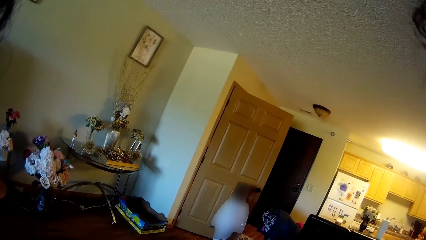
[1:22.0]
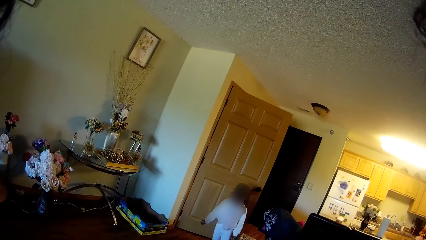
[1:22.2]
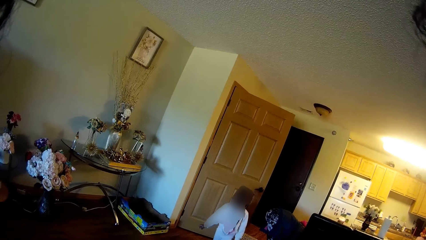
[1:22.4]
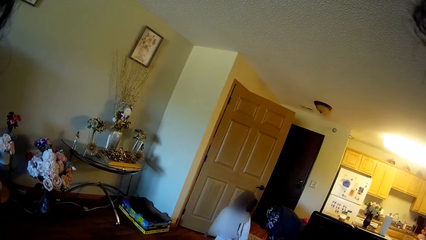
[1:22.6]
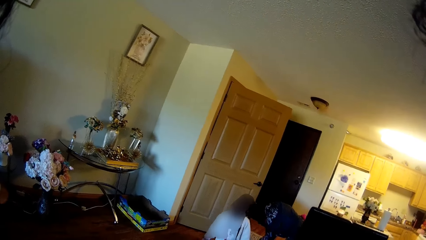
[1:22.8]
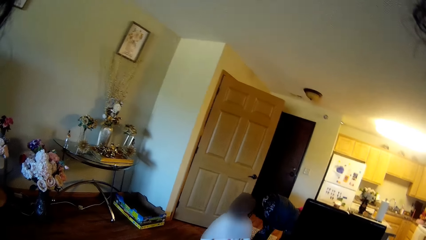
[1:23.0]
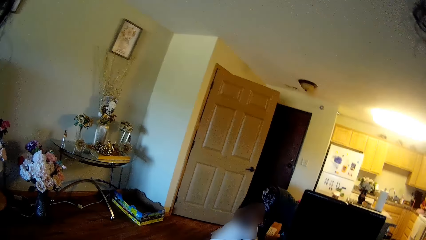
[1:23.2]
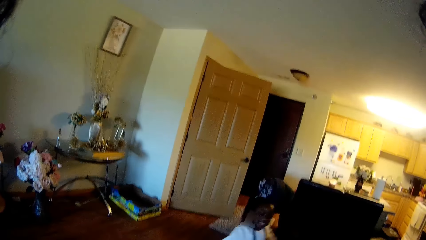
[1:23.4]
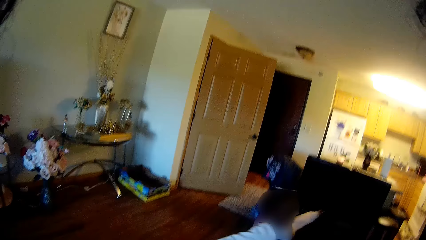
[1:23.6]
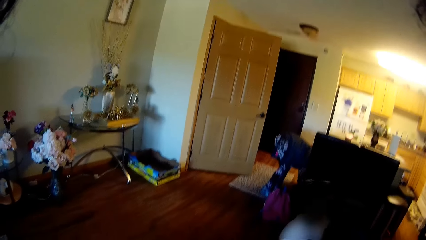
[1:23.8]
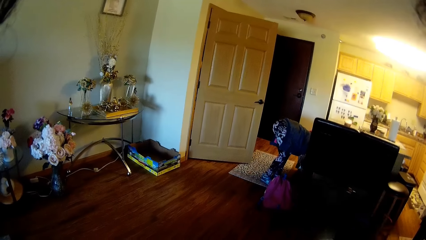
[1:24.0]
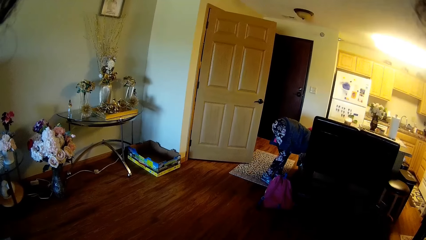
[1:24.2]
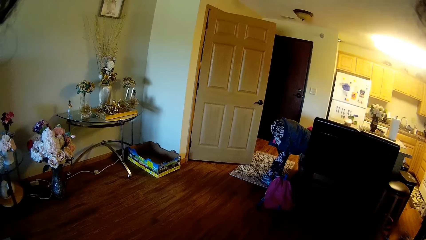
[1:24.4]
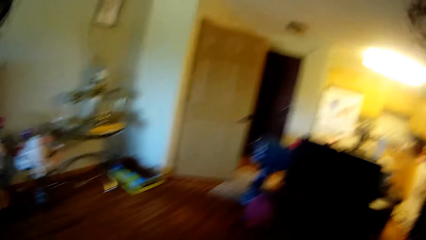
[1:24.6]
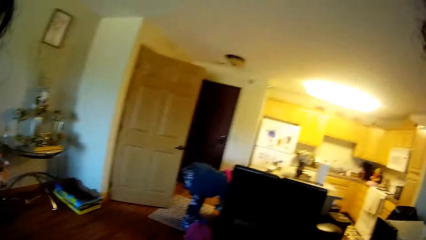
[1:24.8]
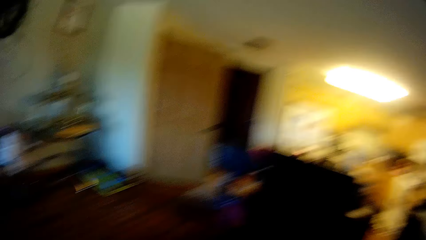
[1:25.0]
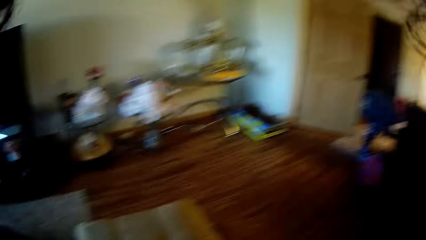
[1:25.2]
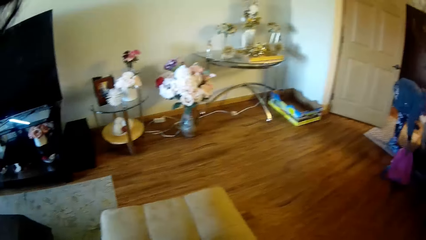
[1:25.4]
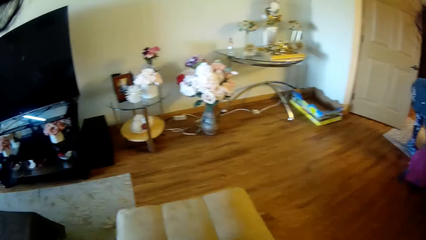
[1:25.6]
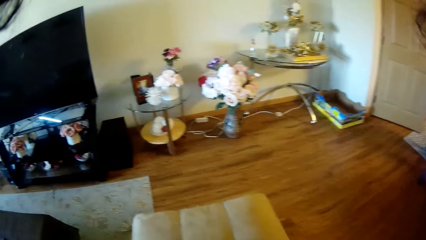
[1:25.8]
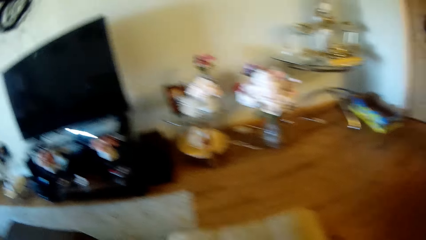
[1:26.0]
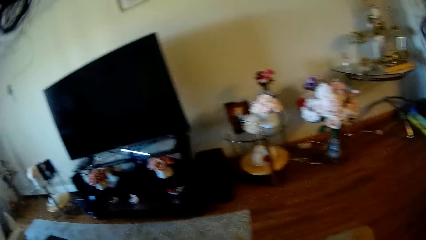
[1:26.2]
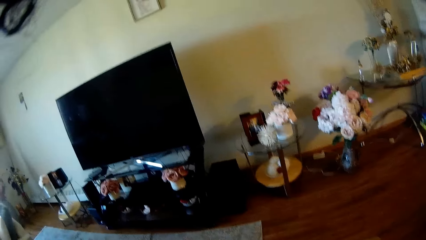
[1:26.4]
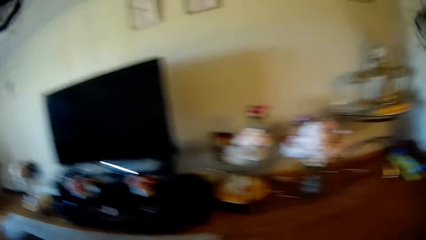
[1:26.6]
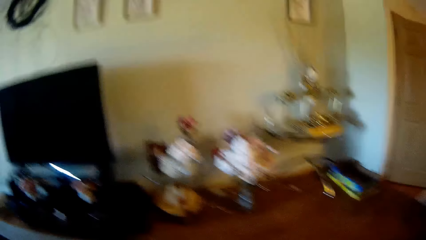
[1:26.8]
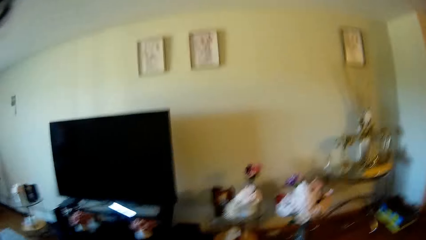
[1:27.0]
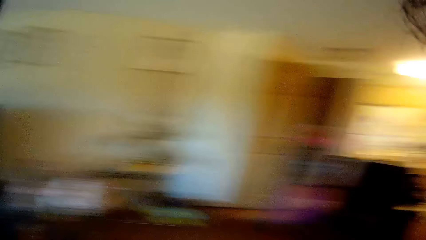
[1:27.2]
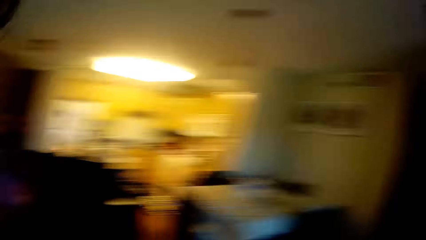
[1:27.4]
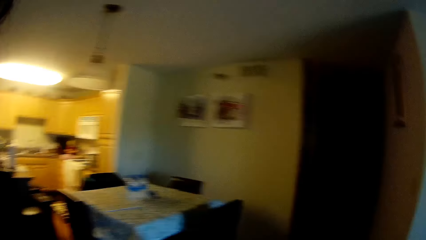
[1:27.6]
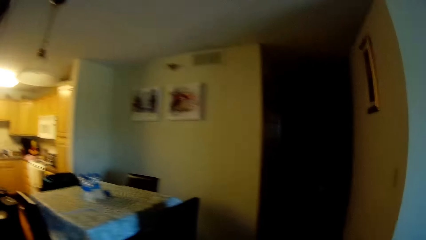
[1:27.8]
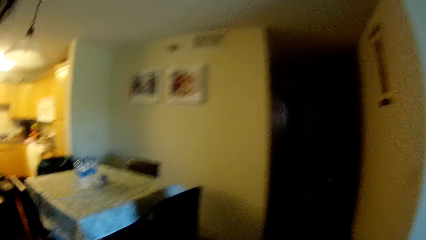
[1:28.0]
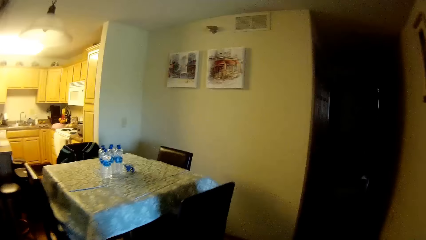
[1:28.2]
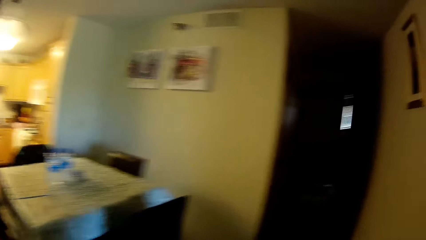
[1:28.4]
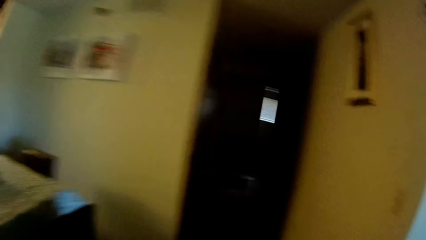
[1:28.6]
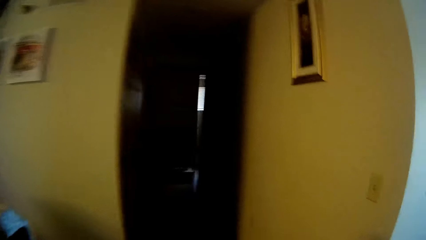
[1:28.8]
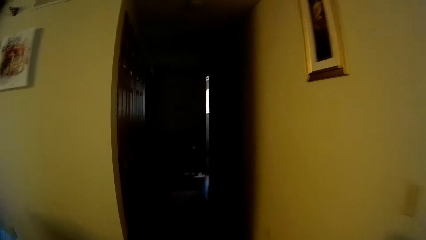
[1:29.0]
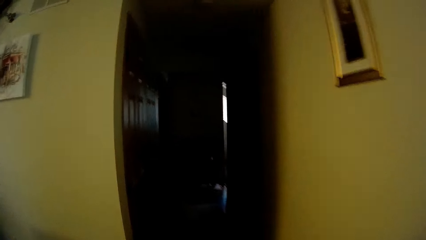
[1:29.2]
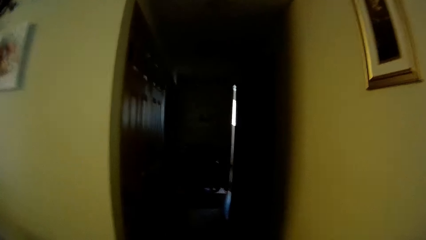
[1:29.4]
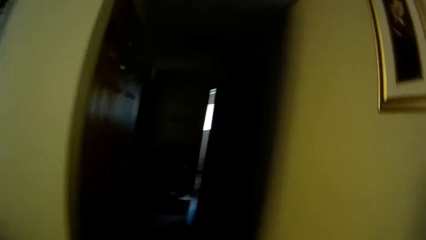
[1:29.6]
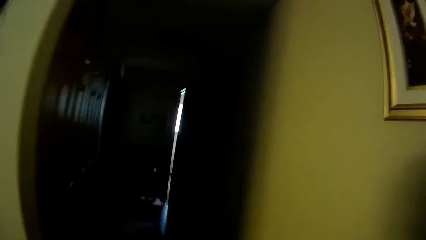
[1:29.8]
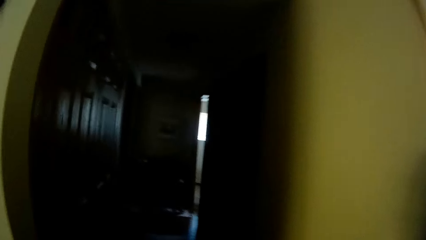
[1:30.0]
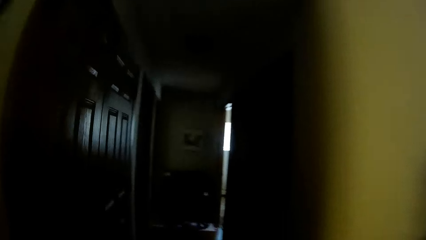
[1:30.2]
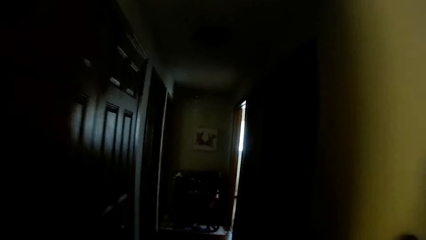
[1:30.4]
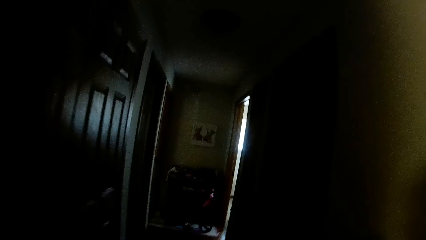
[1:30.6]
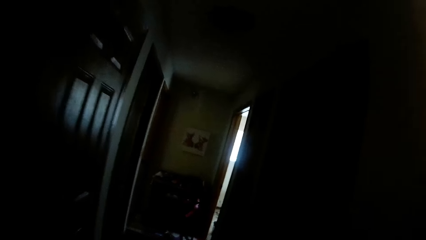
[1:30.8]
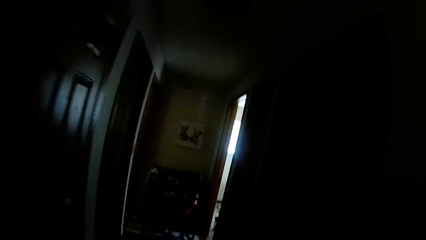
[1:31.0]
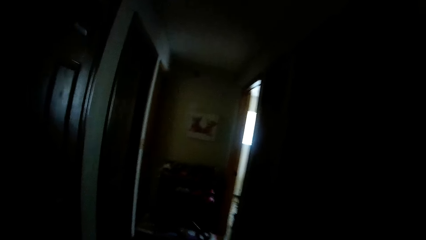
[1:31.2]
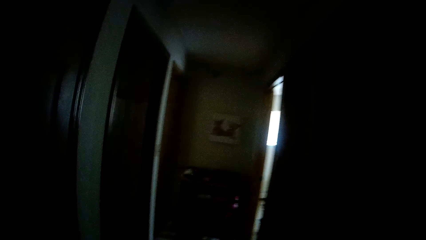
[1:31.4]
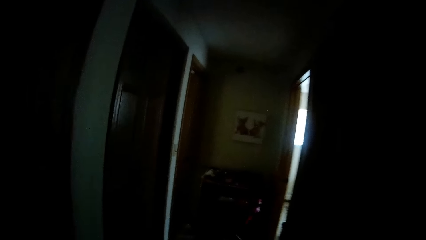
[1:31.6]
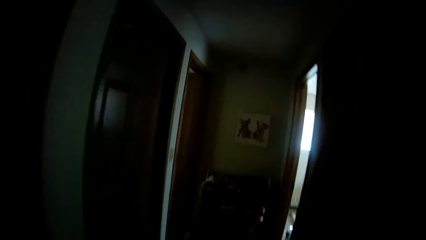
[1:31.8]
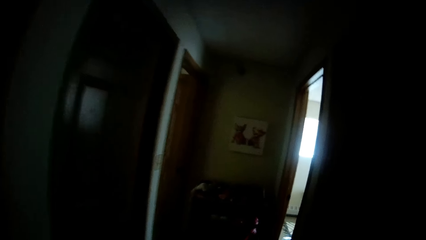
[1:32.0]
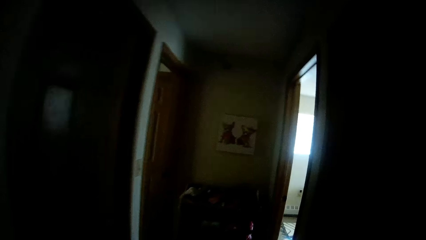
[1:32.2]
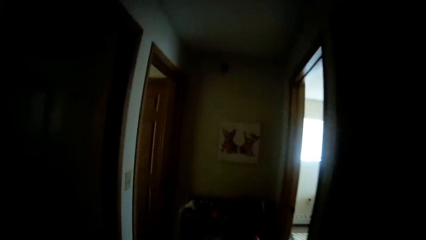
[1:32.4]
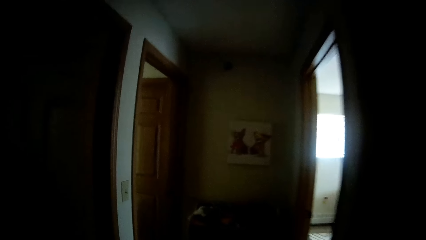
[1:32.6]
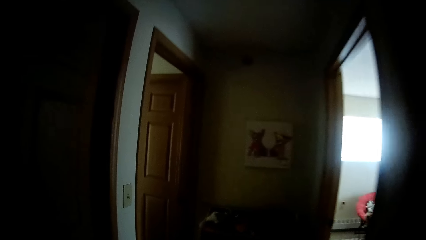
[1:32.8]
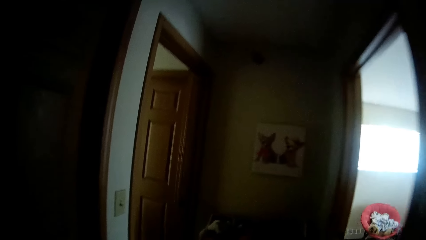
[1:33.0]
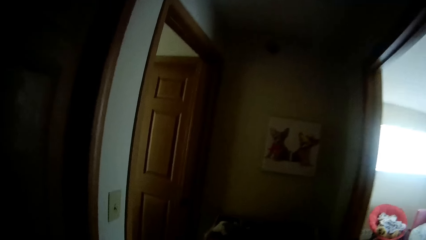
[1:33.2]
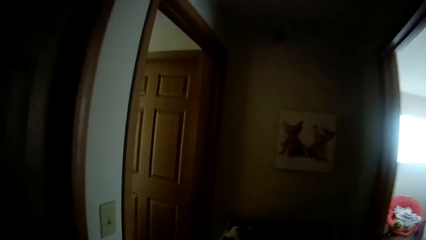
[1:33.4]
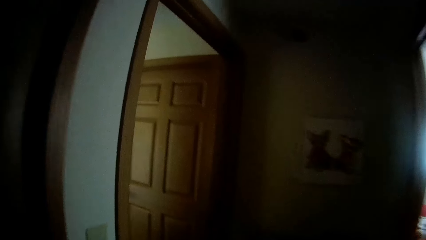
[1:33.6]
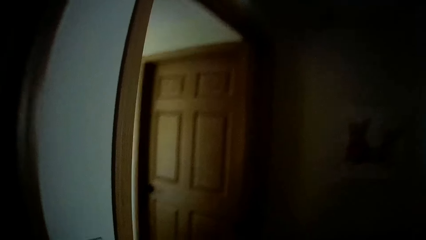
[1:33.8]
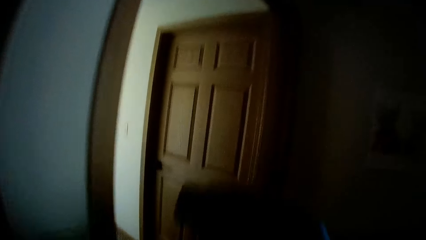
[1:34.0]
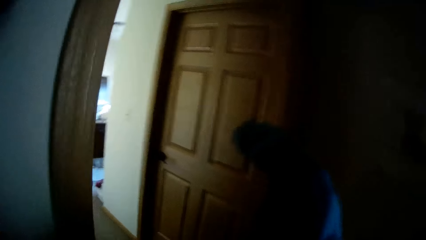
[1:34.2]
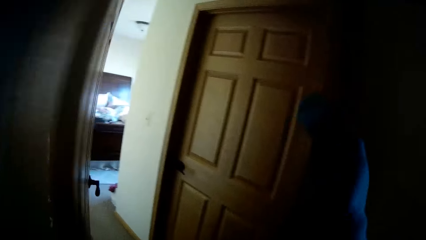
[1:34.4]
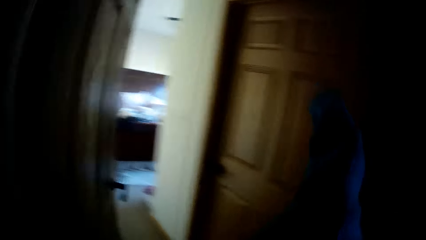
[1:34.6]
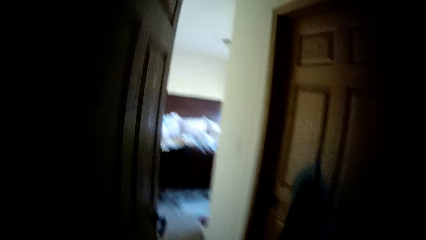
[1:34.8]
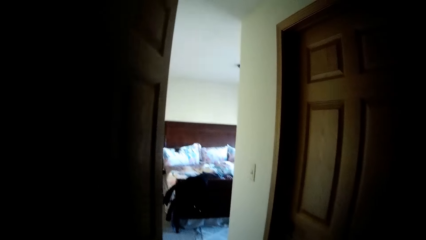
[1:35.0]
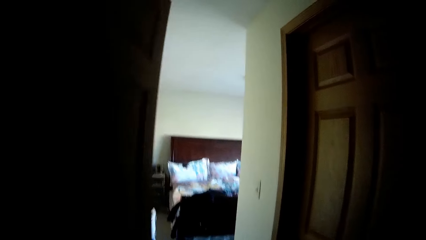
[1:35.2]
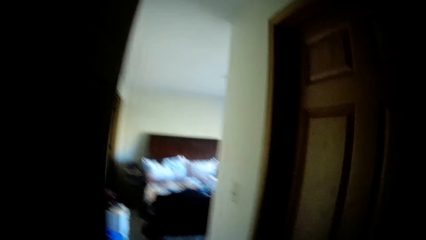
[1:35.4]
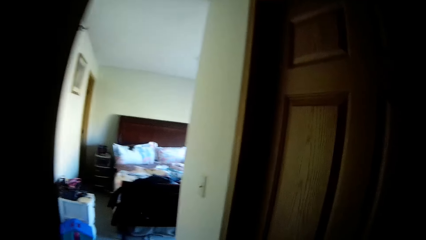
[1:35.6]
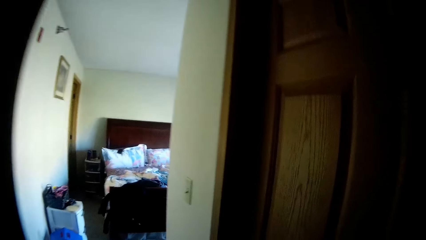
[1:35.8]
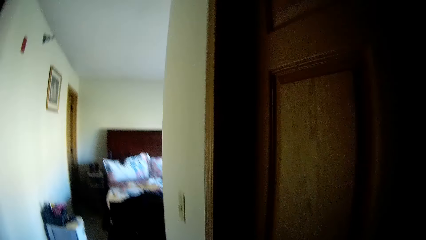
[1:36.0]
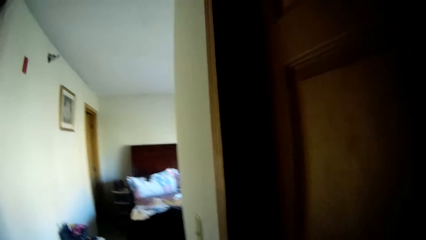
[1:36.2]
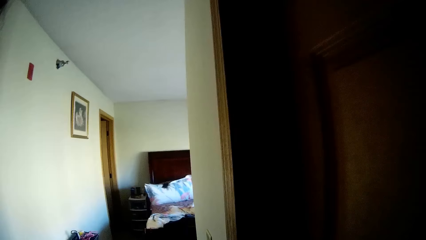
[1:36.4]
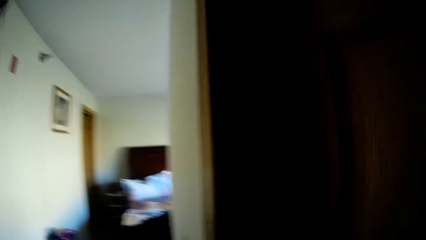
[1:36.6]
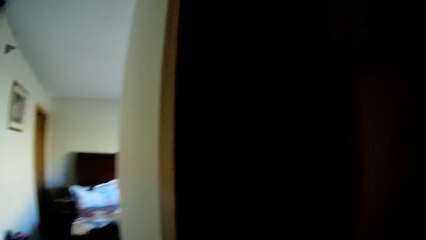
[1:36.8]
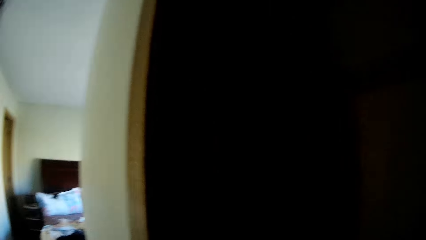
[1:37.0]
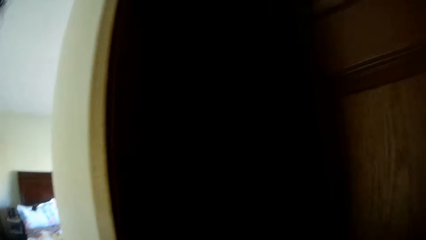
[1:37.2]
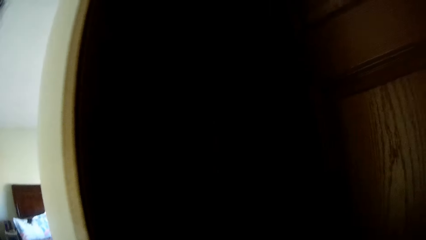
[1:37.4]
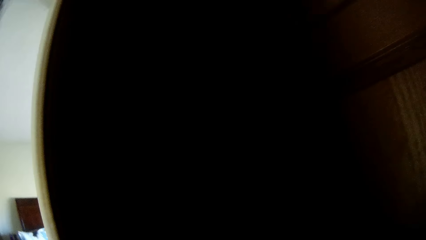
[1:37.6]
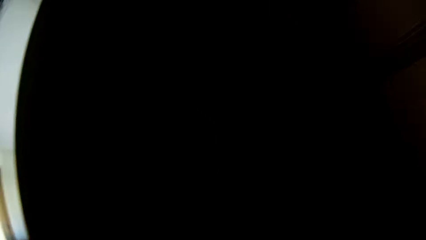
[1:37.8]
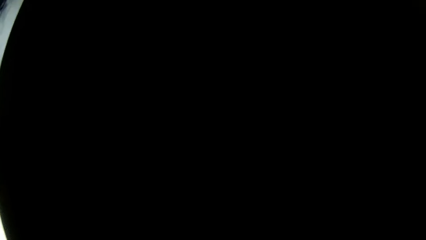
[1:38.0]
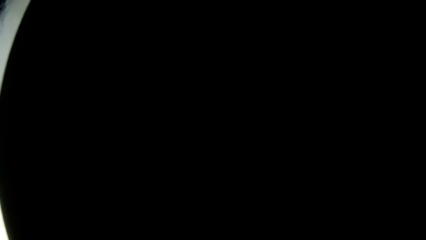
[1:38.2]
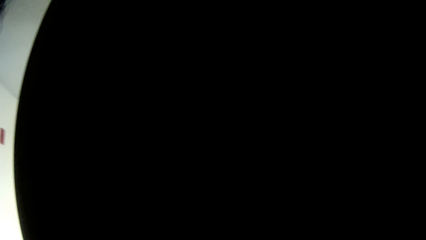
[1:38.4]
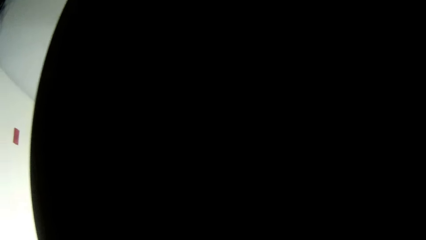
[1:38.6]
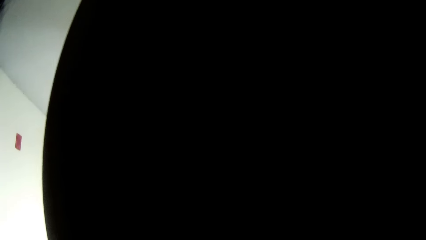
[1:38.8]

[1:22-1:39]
The camera wearer walks towards the bedroom. They walk into the bedroom.
